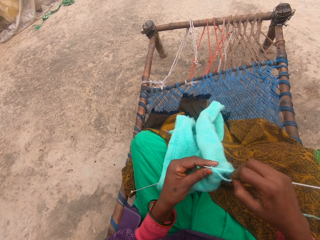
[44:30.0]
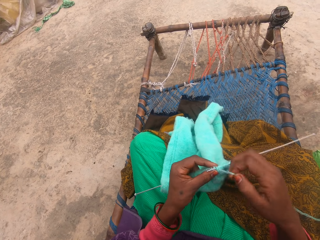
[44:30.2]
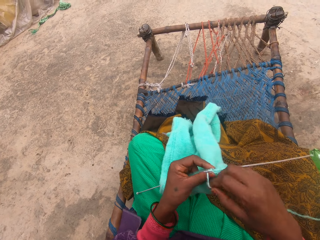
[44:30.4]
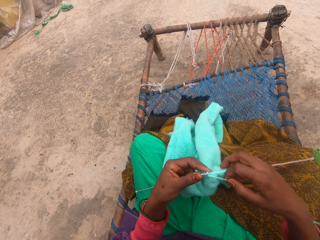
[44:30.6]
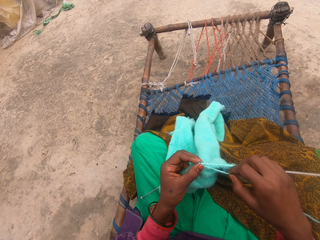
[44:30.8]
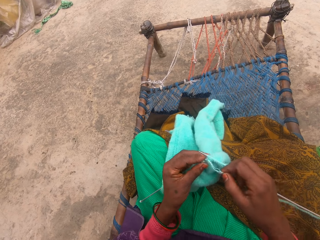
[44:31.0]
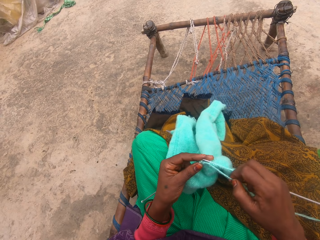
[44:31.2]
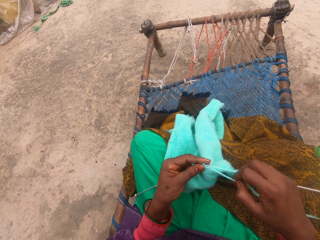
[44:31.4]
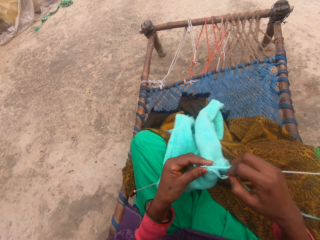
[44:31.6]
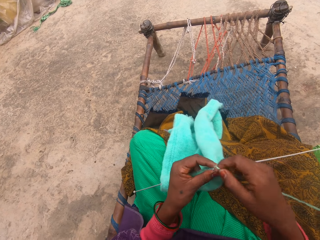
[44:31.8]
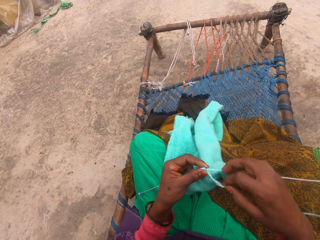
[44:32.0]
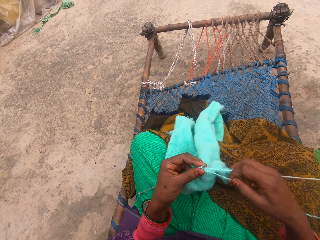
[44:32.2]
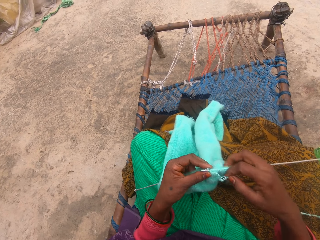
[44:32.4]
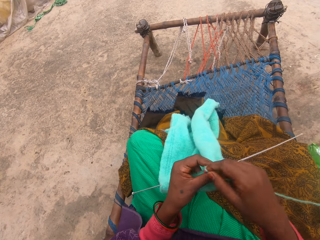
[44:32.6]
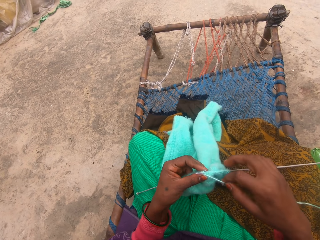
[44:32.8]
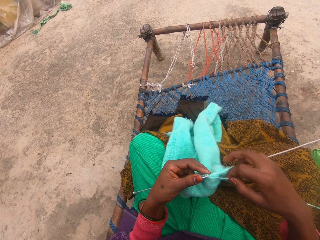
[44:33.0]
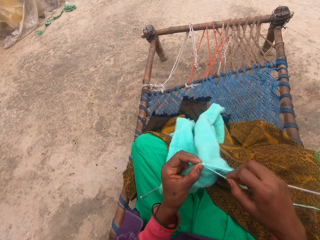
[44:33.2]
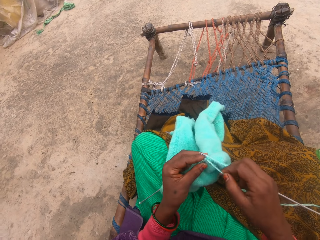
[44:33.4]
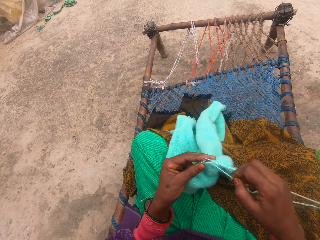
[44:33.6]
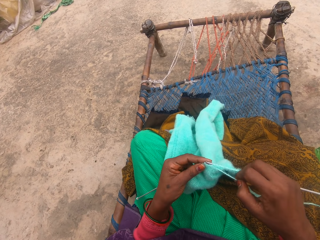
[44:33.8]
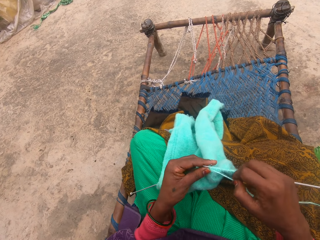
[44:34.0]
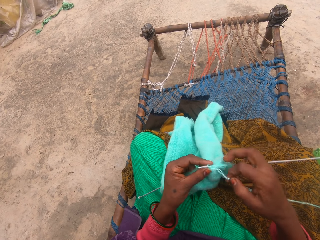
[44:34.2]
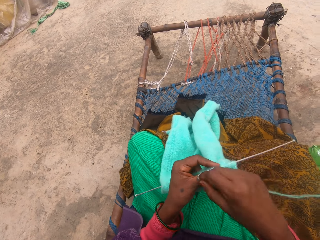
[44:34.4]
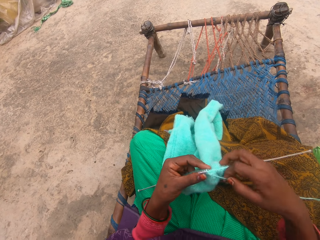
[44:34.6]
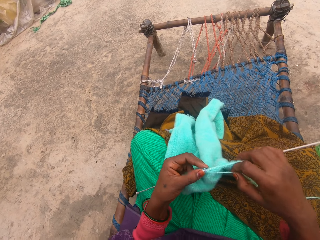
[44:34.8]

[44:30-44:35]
The camera wearer knits the fabric.

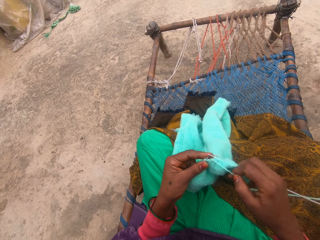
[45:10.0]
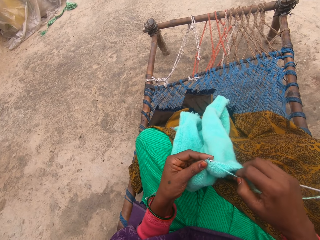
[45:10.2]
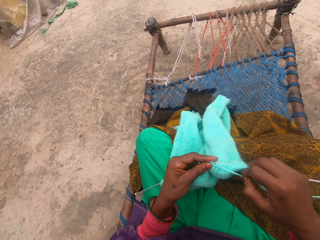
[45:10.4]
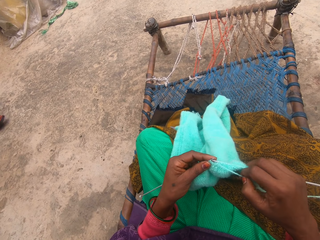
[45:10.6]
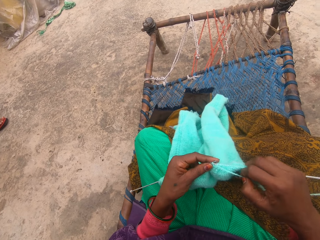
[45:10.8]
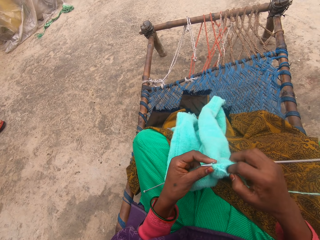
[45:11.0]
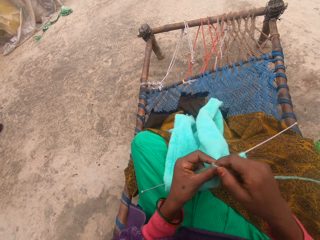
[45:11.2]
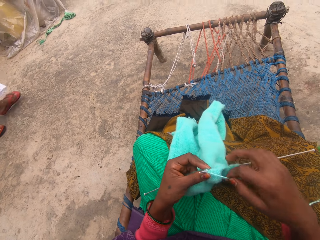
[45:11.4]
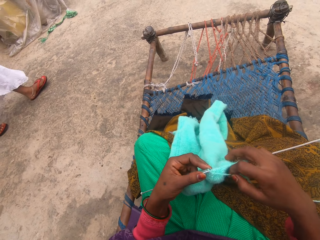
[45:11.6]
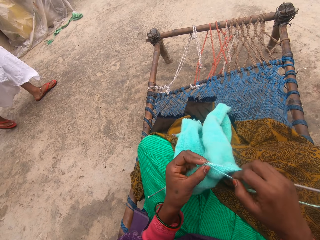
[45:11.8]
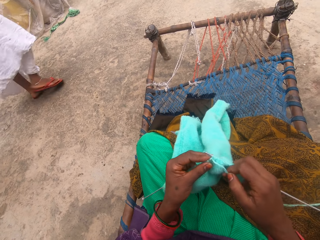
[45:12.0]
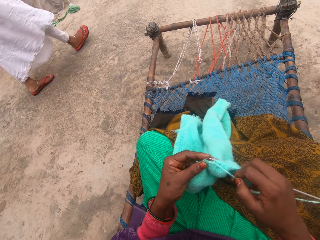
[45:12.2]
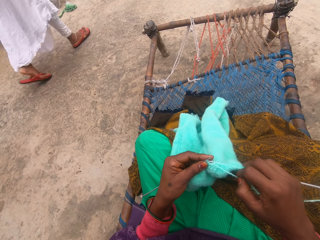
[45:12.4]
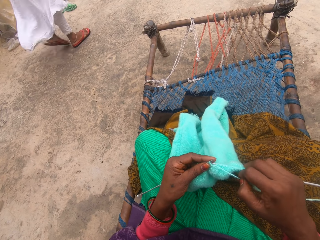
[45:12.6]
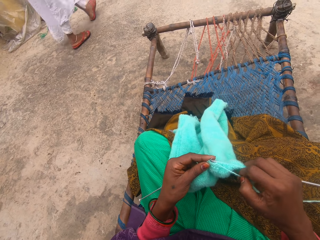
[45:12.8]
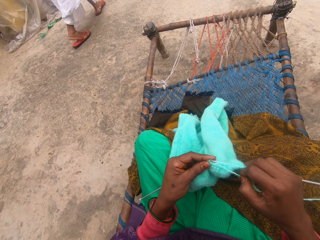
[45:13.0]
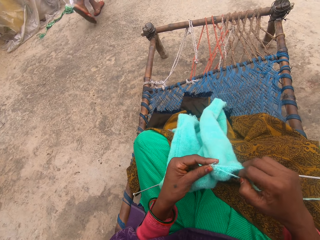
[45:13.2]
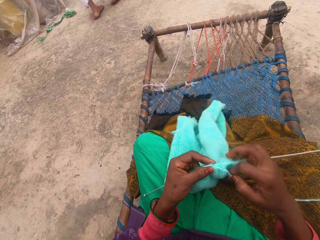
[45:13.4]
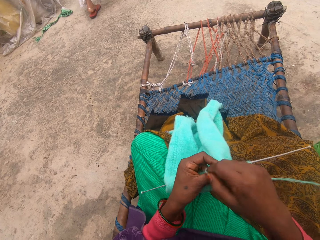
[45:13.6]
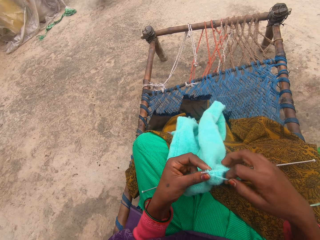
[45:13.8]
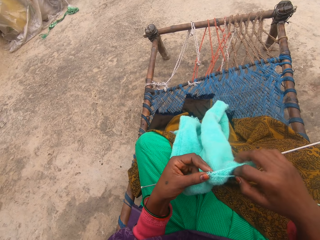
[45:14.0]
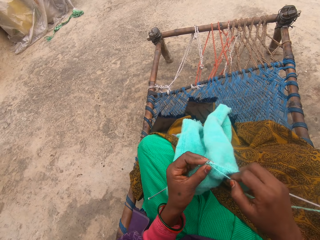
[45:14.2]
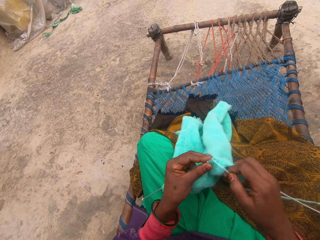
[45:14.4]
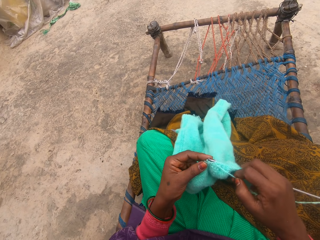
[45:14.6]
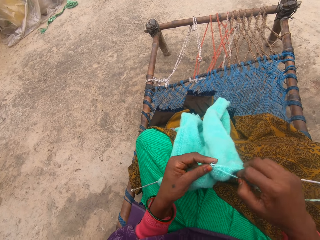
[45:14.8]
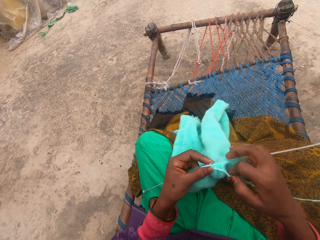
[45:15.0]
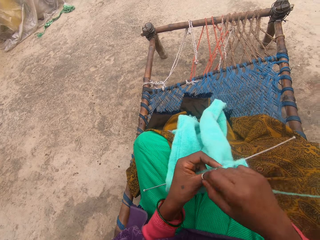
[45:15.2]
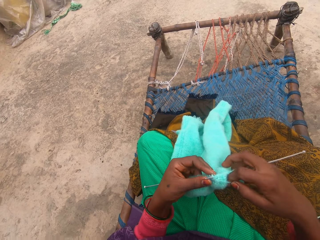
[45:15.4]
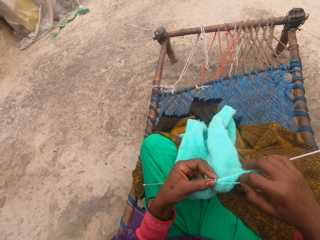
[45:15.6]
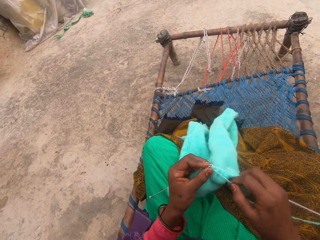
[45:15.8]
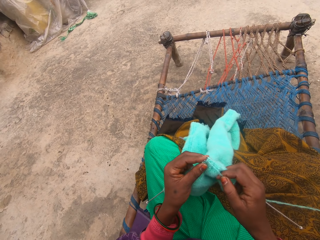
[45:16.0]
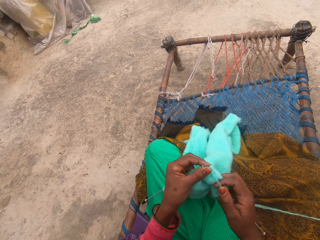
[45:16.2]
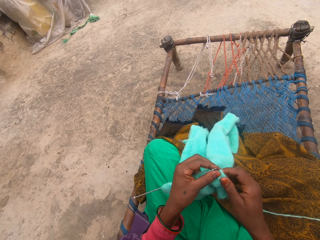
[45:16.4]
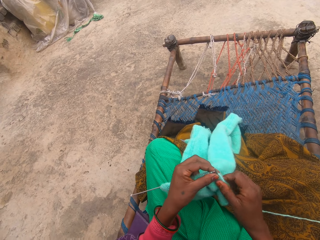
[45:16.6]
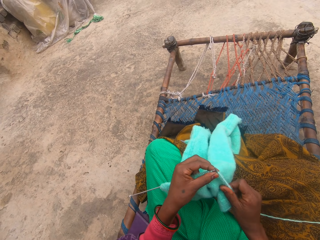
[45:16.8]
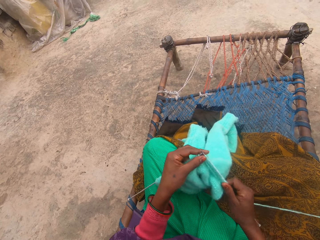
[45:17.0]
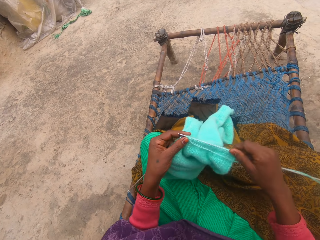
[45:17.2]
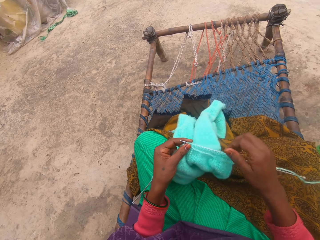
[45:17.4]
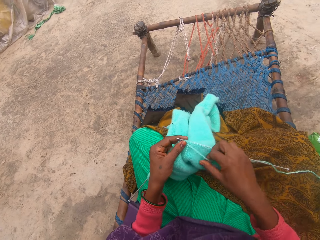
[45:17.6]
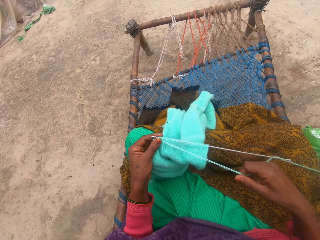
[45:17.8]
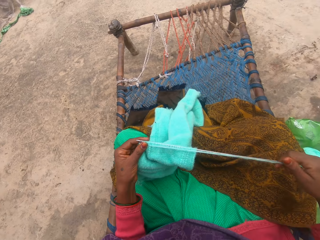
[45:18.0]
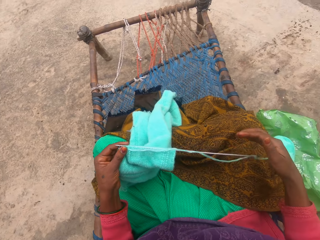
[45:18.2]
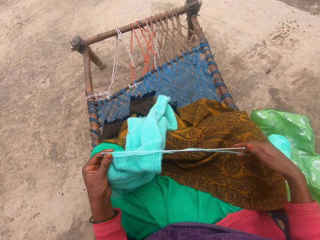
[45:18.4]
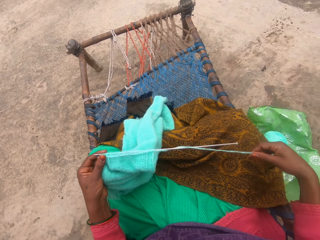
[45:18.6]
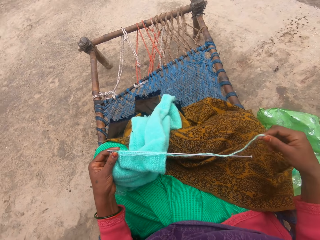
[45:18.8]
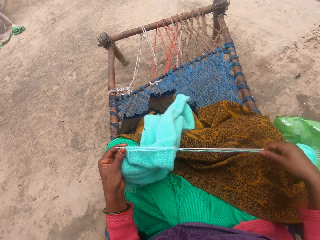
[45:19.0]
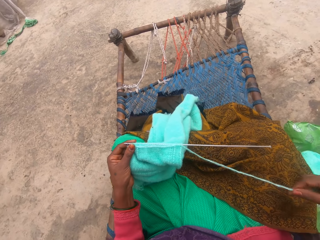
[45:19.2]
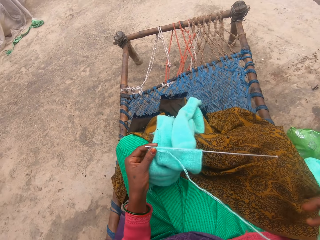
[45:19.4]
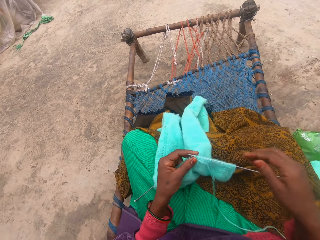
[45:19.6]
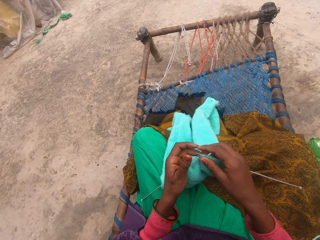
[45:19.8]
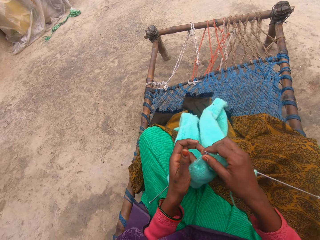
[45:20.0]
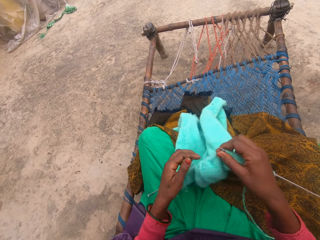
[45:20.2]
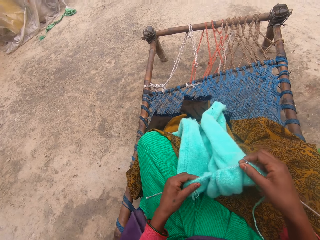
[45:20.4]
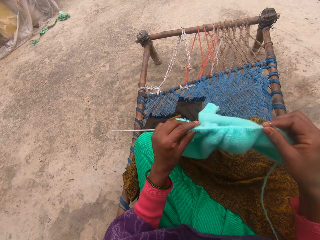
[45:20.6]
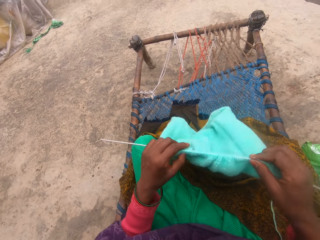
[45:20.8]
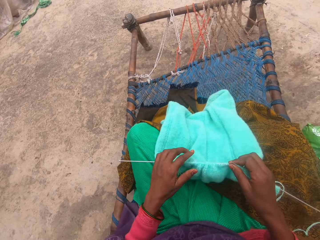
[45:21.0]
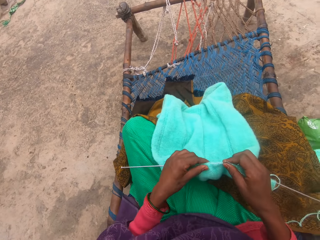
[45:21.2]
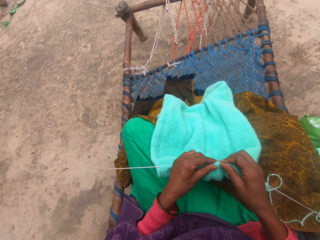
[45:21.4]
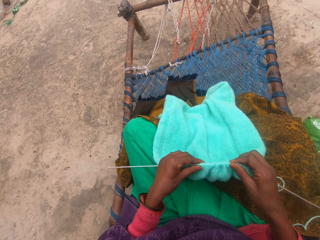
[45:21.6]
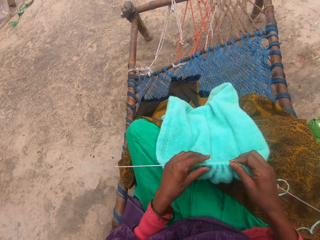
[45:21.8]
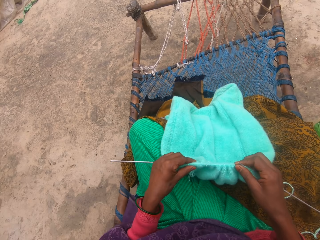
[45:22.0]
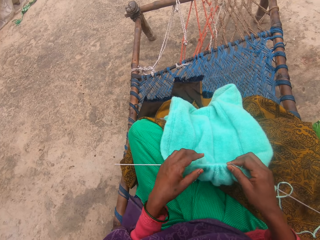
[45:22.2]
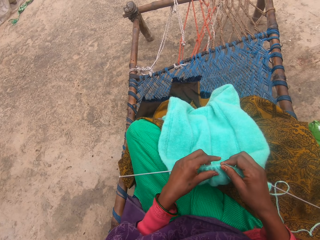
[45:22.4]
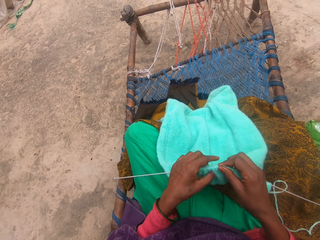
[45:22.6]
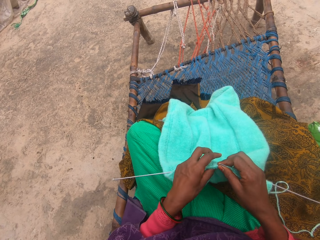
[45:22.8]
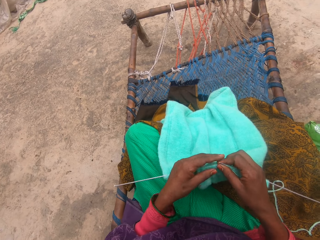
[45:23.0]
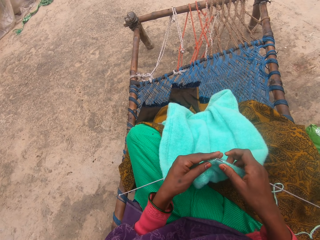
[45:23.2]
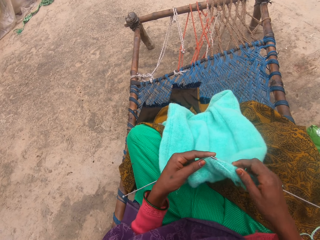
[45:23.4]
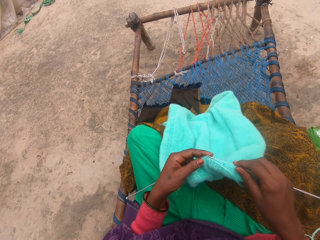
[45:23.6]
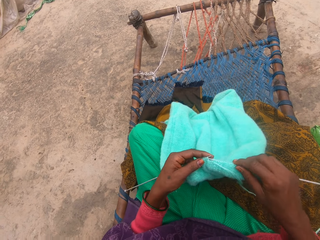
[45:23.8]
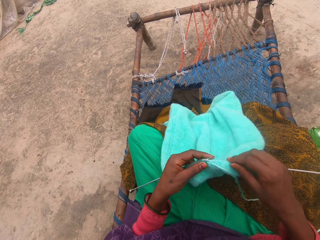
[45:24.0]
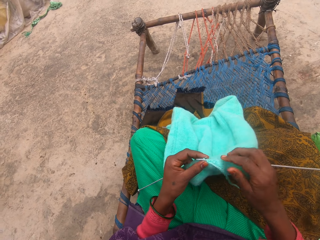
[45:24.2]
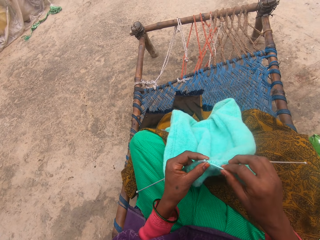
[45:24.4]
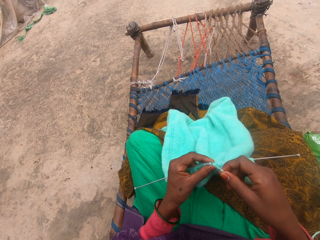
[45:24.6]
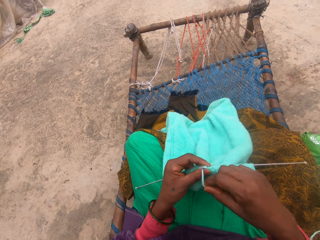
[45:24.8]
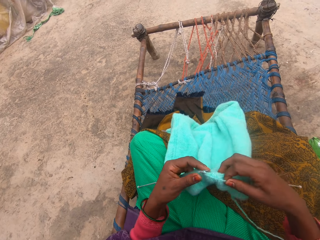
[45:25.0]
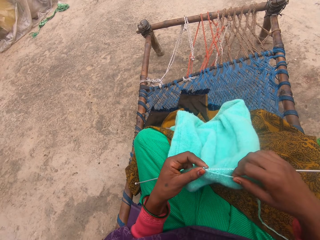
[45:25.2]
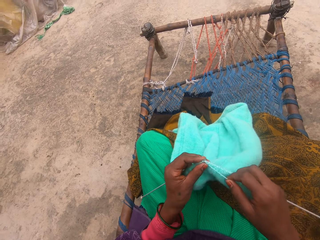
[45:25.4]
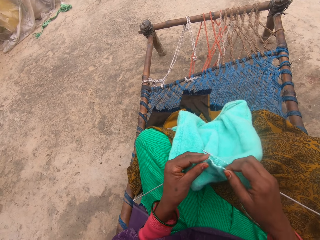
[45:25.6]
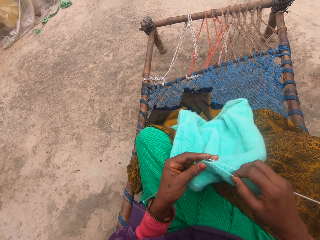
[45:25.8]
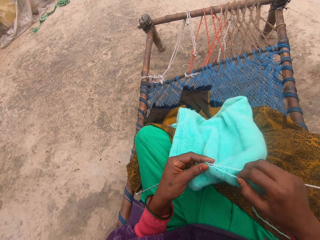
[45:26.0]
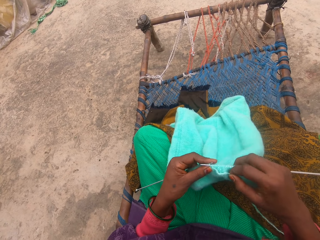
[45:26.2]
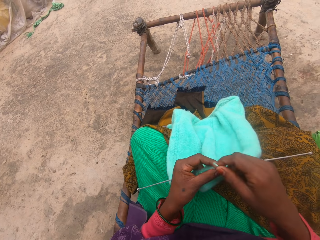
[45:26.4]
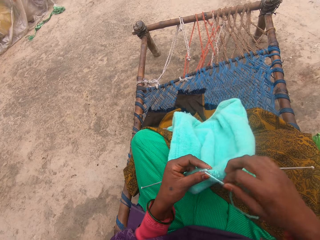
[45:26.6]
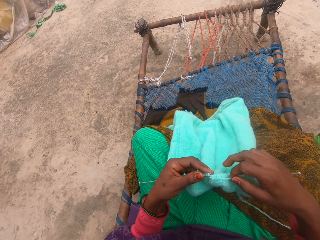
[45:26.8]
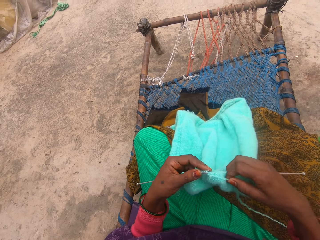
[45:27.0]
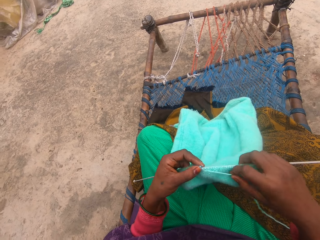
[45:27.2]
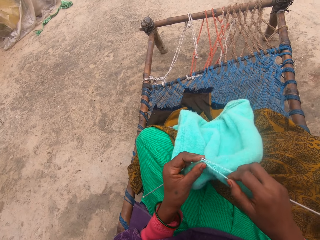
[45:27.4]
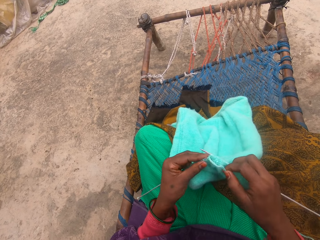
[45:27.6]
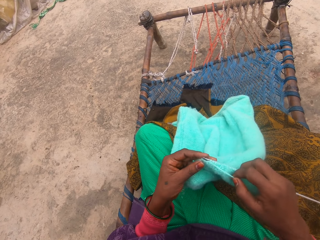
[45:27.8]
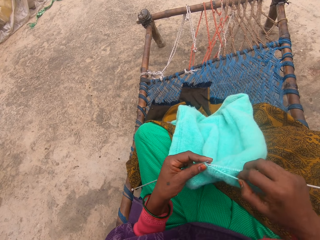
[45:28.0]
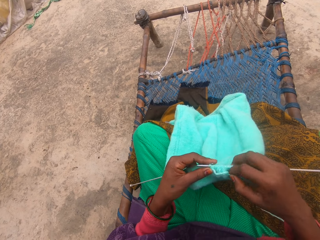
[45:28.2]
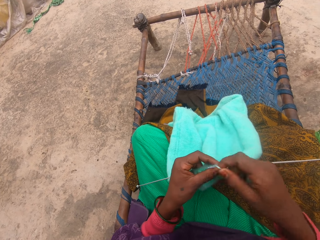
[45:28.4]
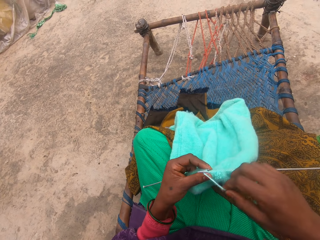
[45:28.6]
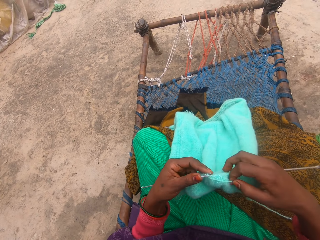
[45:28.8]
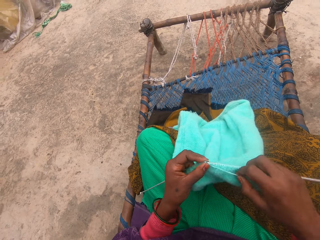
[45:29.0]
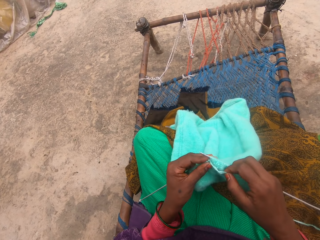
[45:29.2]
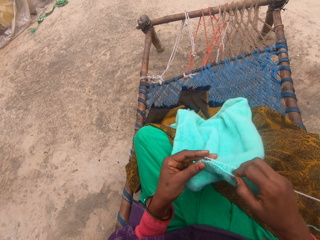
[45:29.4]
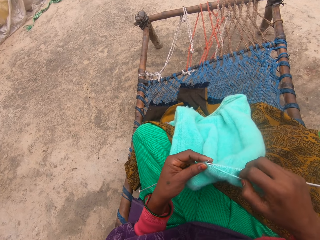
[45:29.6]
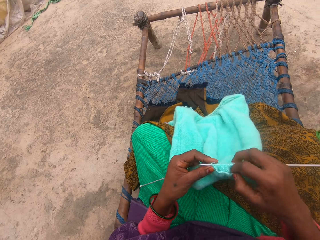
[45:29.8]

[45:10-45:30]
A girl walks past the camera wearer. The girl walks around. The camera wearer adjusts the yarn with her right hand. She adjusts the yarn with her two hands. She swings the piece of cloth in her hand. She pushes the needle through the piece of cloth. She knits the yarn with the needle.
